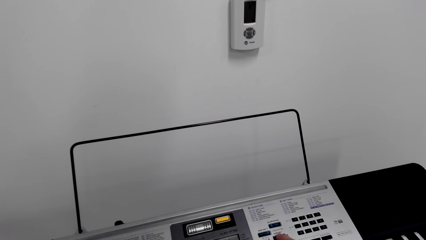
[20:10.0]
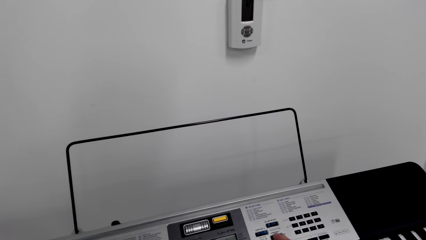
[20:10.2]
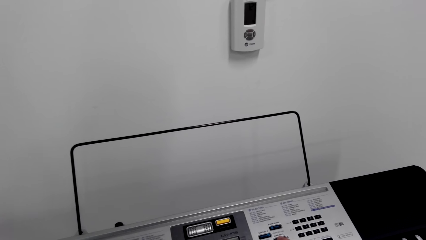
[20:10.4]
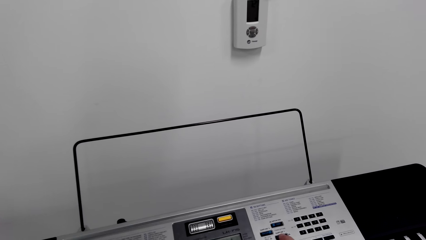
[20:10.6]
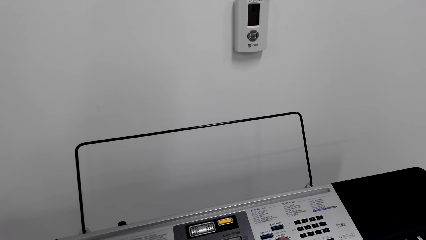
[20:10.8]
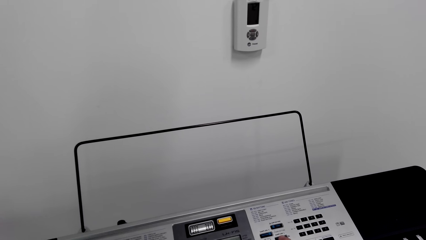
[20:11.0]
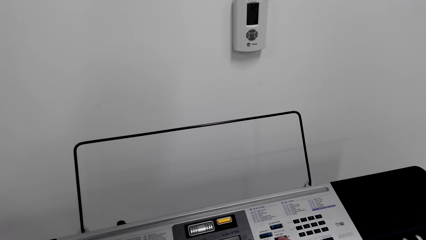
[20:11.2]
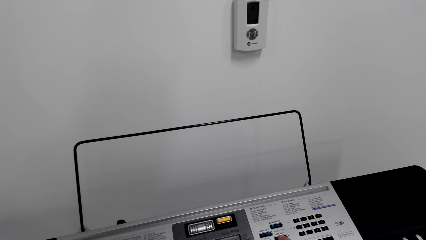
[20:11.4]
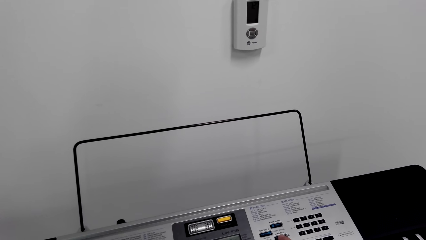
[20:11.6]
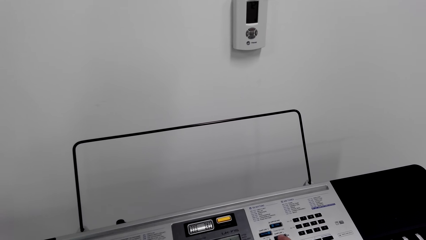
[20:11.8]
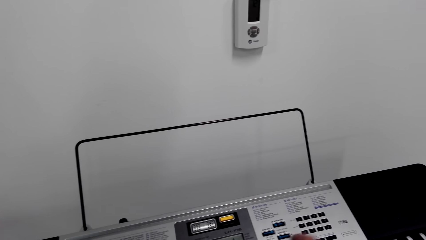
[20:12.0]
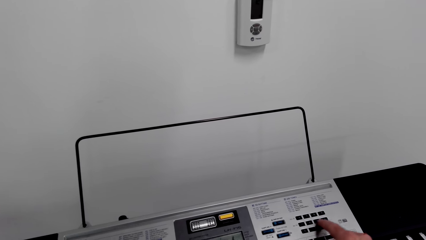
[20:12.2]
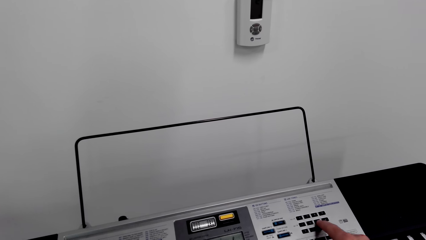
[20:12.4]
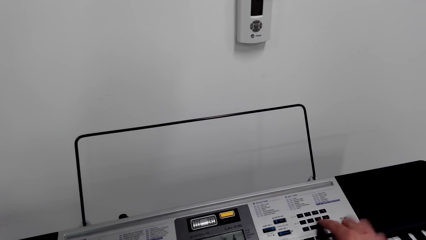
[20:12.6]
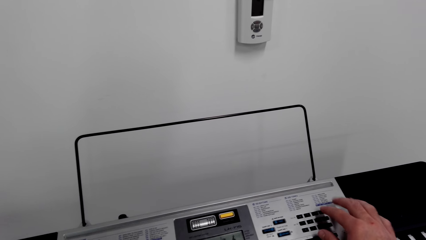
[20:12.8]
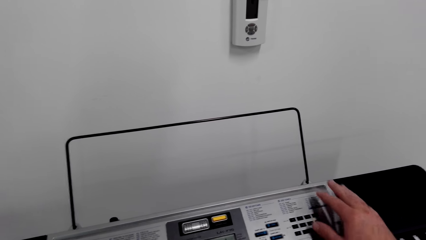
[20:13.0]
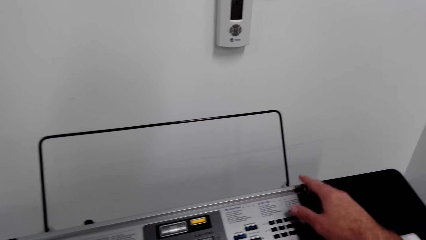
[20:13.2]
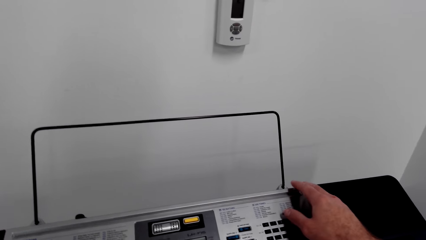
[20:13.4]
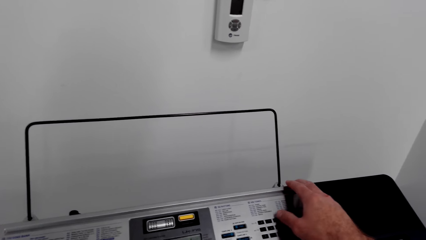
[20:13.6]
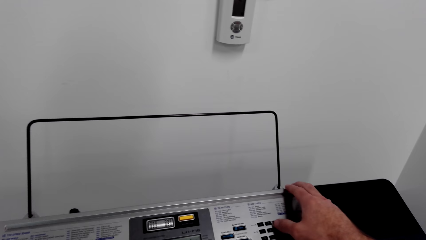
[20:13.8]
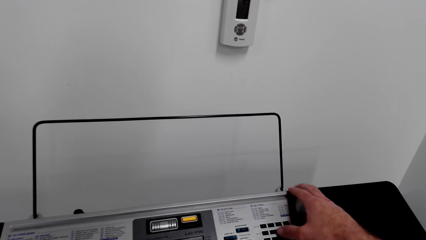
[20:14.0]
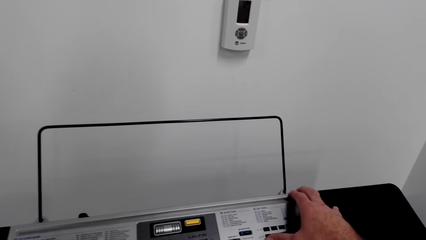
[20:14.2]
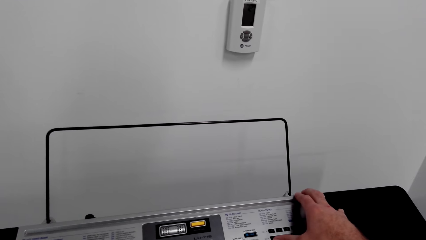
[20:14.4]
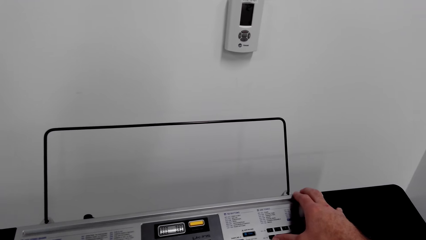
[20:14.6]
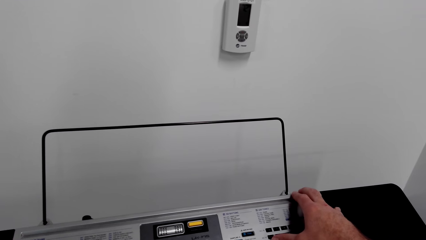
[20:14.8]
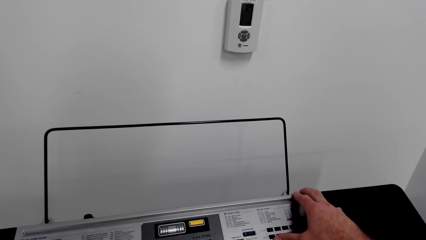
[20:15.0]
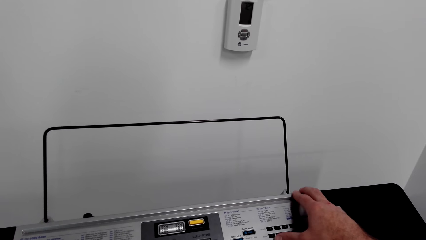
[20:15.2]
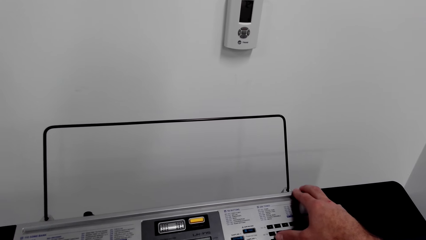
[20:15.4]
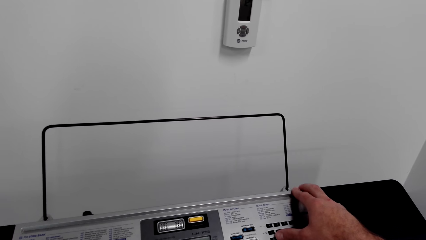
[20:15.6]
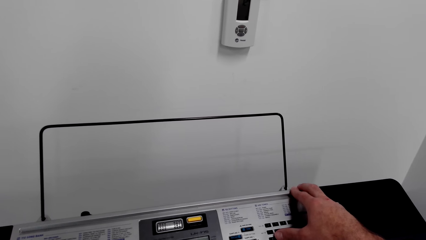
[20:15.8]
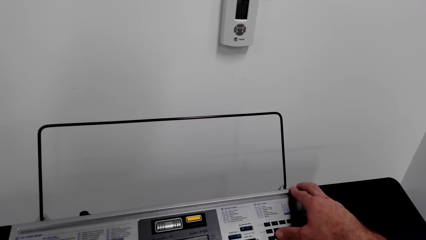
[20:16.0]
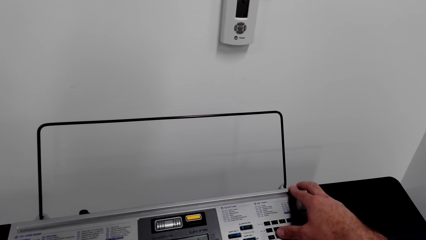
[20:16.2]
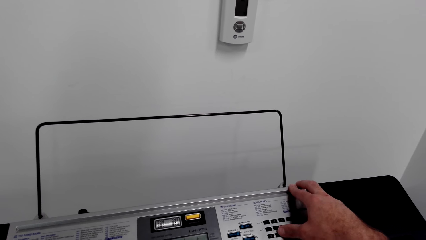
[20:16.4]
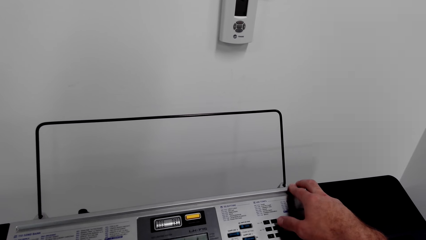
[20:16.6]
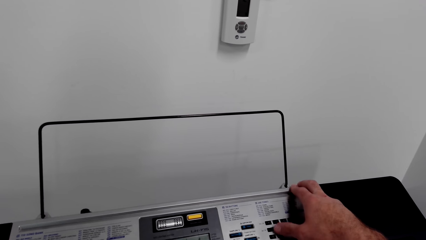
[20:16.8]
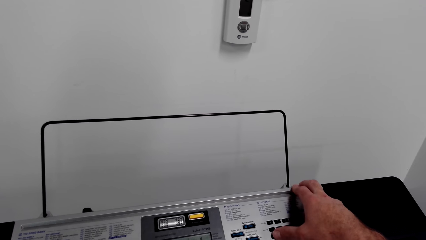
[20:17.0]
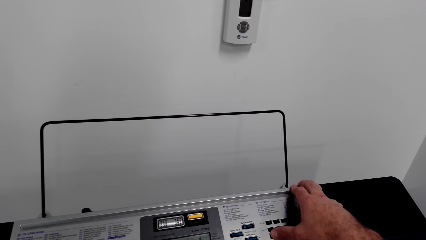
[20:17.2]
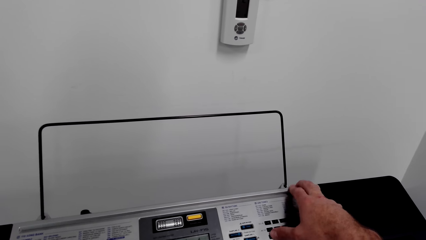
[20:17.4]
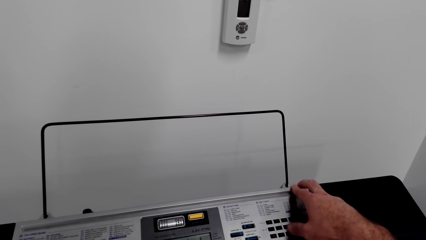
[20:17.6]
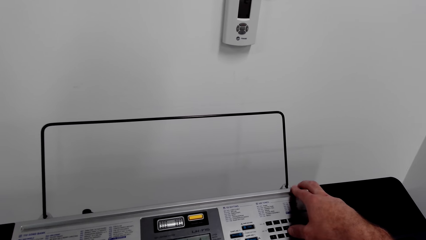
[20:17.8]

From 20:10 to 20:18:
The camera wearer operates the piano keyboard. They press buttons of the piano.

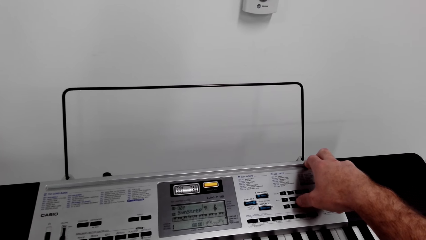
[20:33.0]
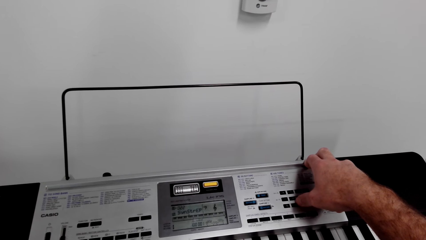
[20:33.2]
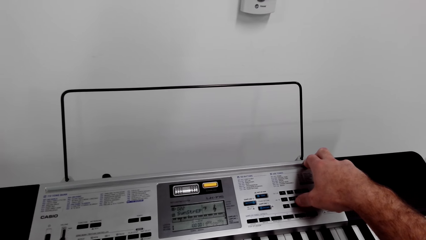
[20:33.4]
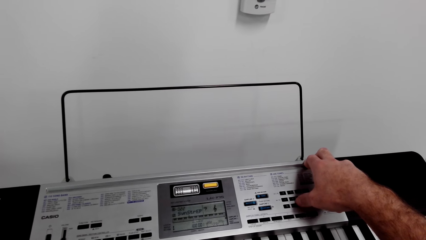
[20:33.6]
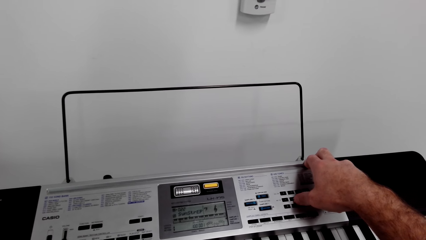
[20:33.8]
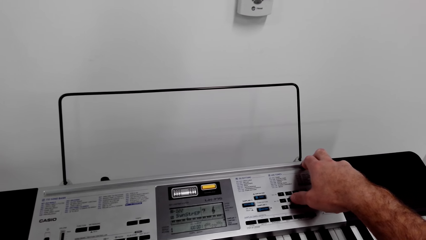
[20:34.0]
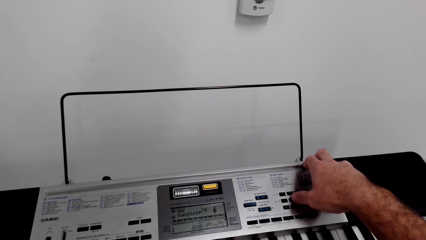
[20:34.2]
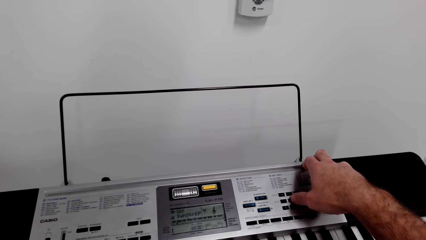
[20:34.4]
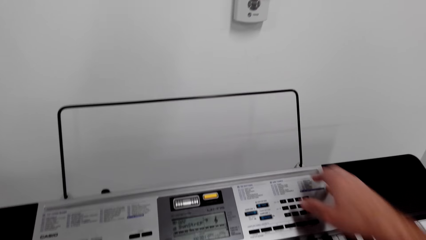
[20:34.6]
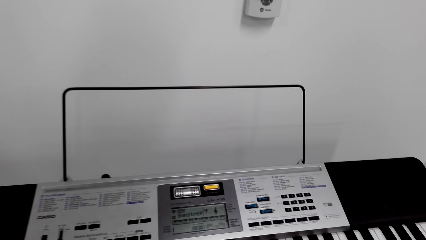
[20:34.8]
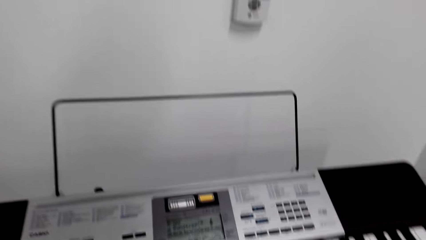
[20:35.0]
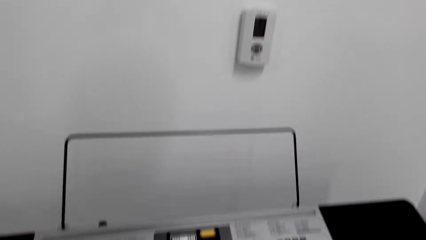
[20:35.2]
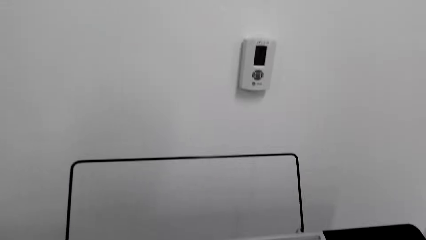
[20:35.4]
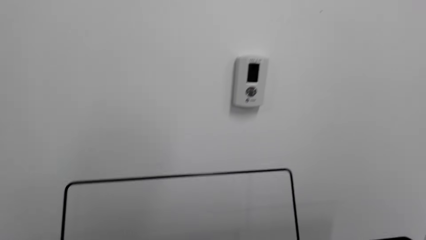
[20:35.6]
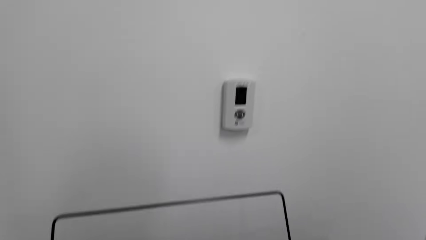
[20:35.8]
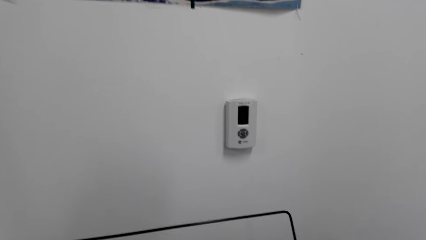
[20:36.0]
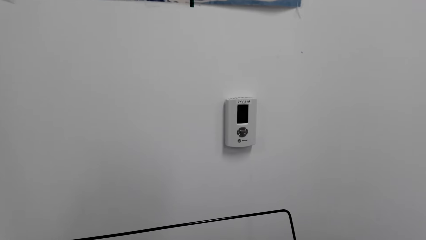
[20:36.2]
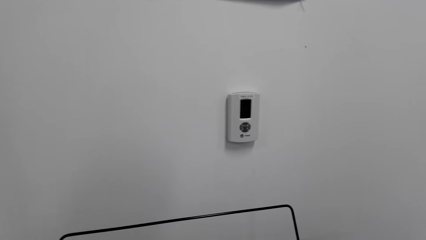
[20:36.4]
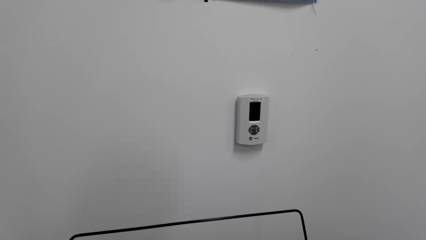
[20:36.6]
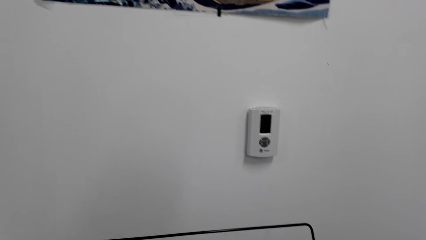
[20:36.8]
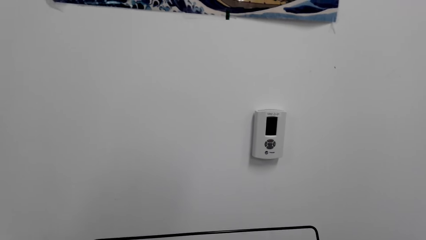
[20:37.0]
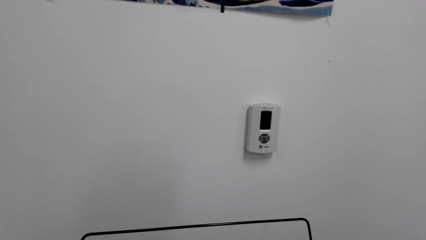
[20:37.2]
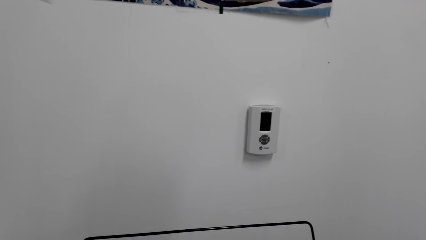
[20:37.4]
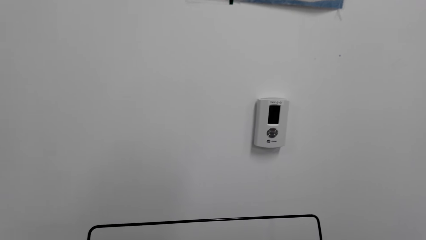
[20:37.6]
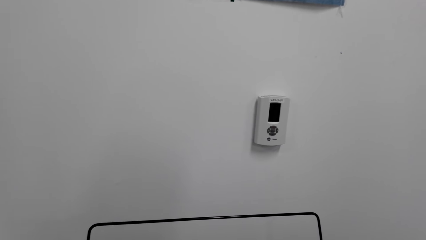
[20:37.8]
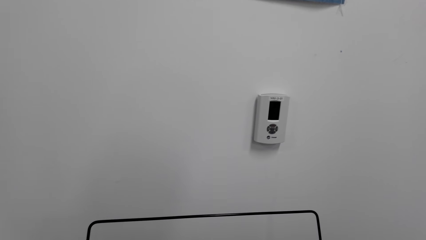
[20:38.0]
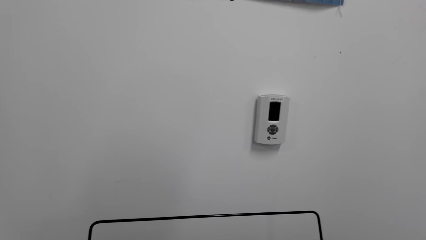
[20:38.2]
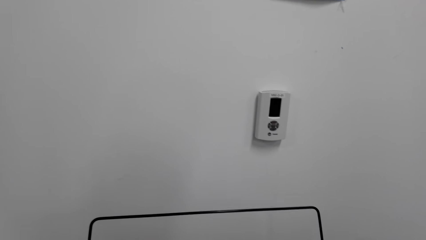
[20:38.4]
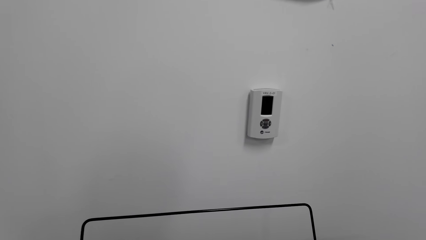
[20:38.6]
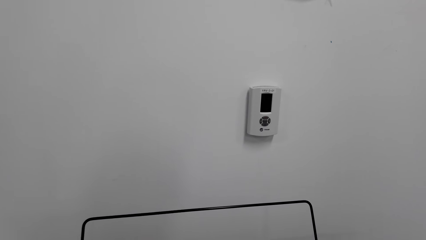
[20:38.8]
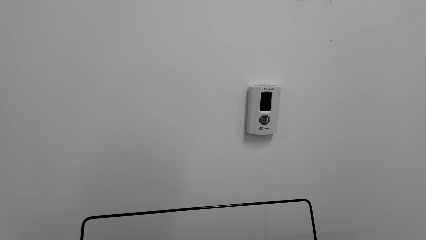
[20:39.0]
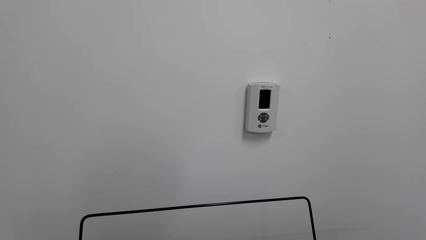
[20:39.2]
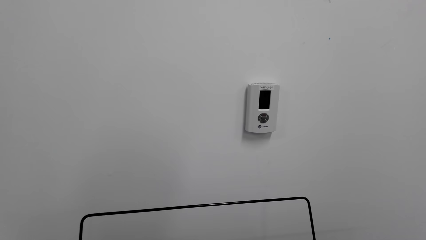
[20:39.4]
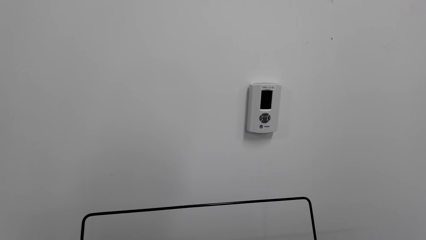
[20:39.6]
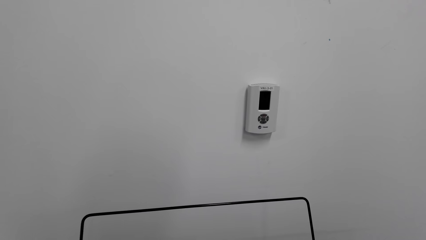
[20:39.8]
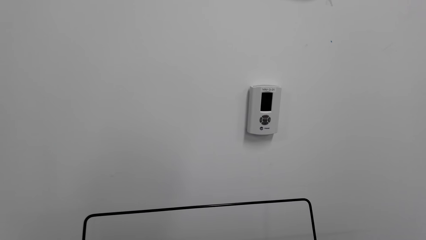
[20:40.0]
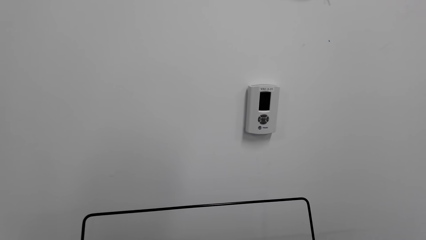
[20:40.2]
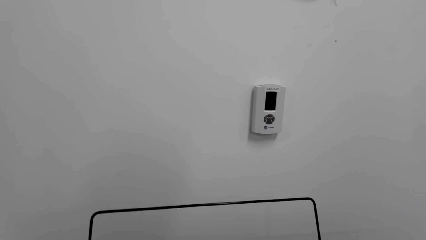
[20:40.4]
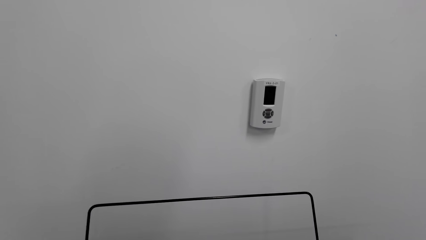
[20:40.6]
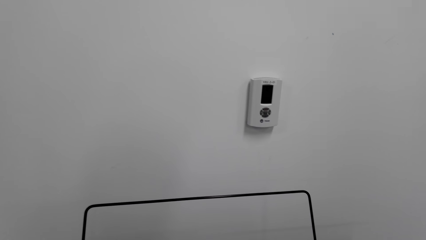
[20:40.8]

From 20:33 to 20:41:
The camera wearer moves the hand away from the piano buttons. They are playing the piano.
